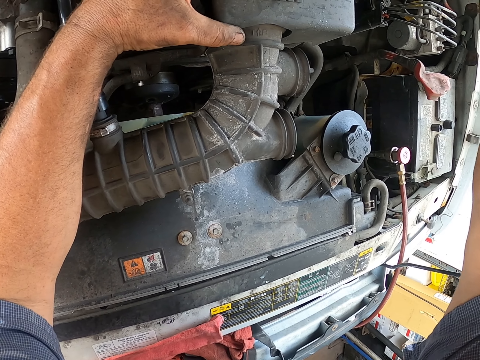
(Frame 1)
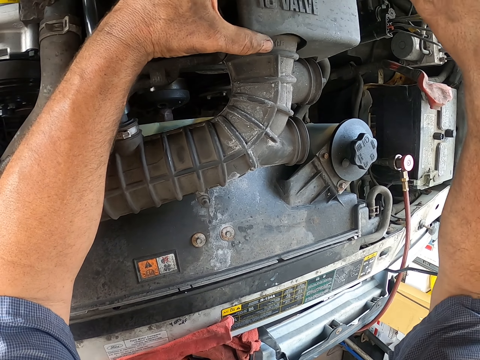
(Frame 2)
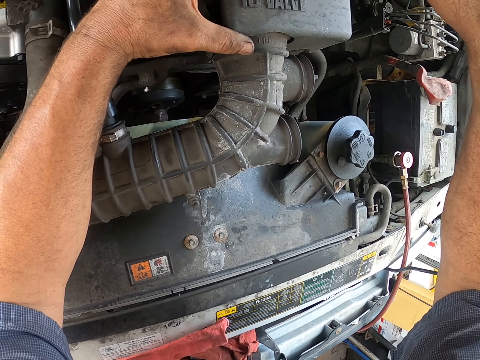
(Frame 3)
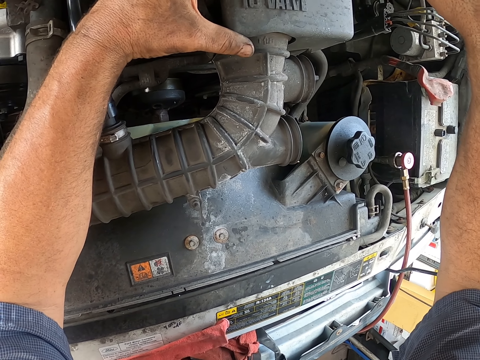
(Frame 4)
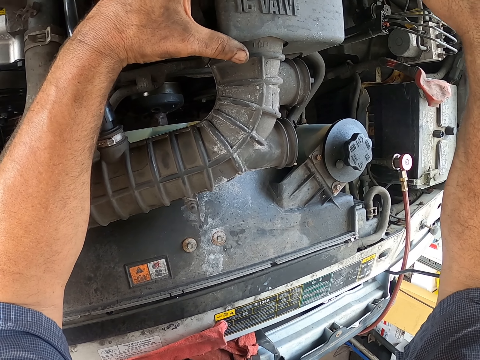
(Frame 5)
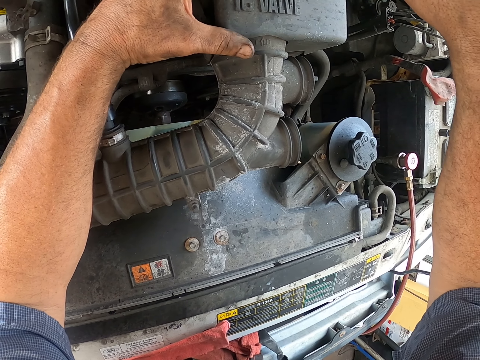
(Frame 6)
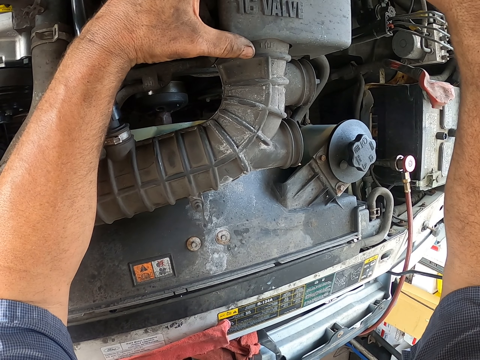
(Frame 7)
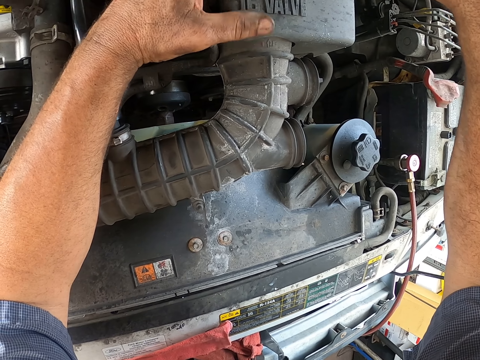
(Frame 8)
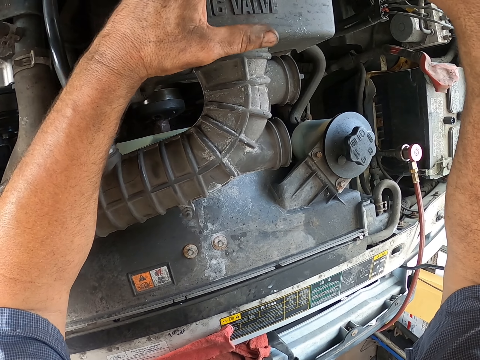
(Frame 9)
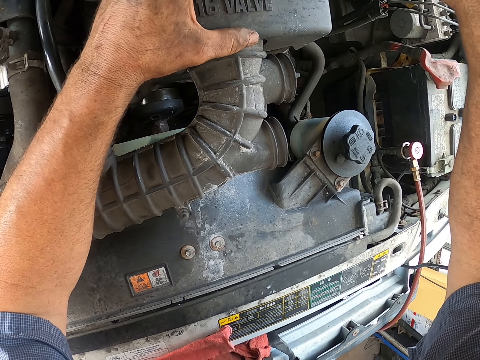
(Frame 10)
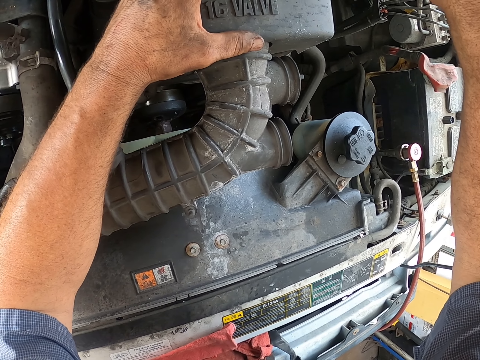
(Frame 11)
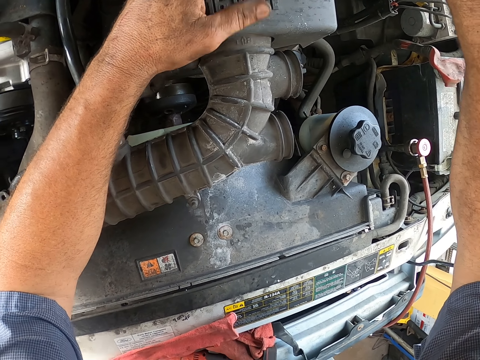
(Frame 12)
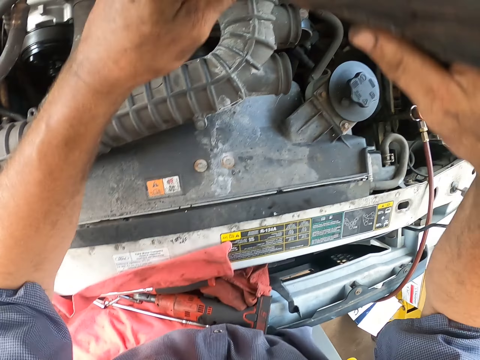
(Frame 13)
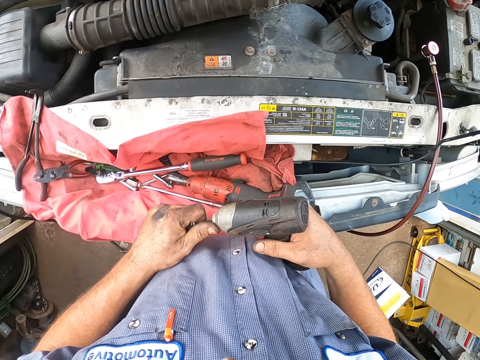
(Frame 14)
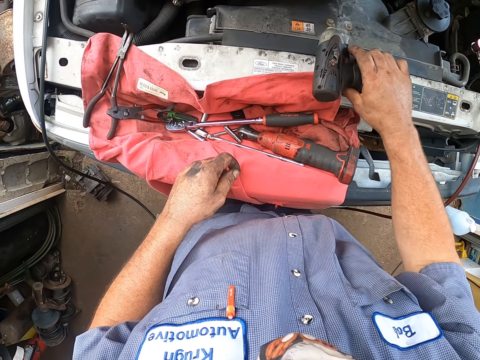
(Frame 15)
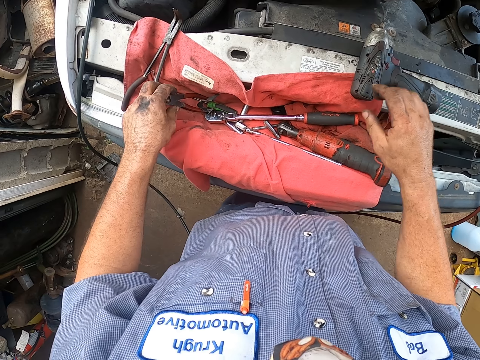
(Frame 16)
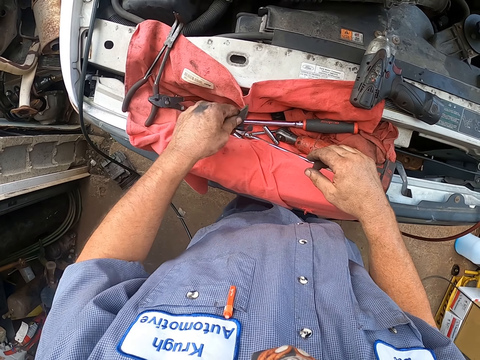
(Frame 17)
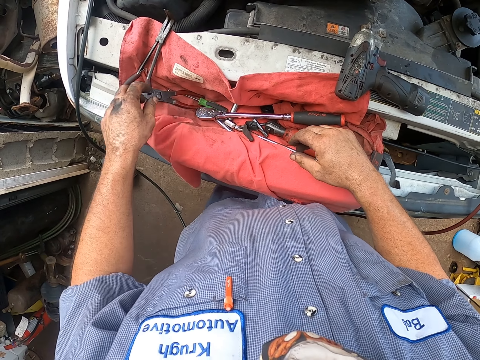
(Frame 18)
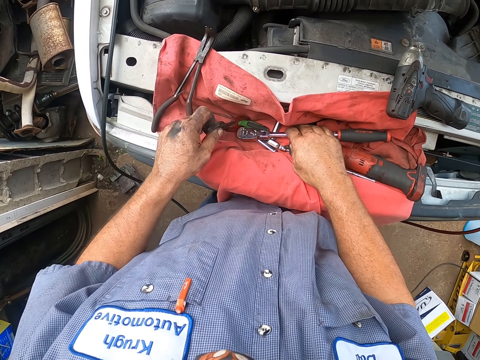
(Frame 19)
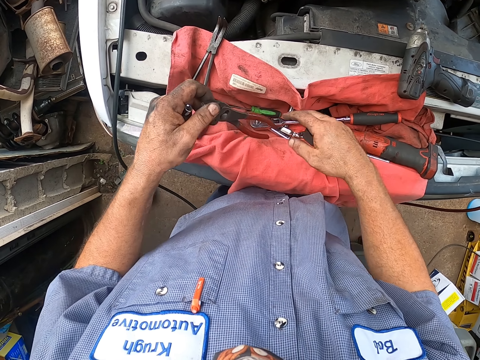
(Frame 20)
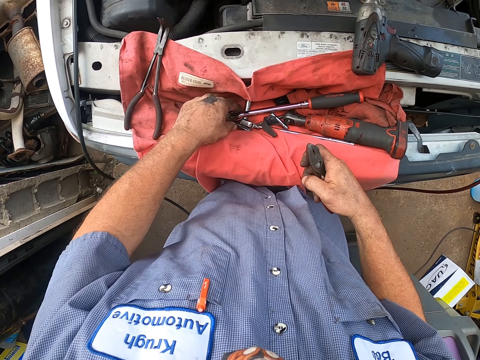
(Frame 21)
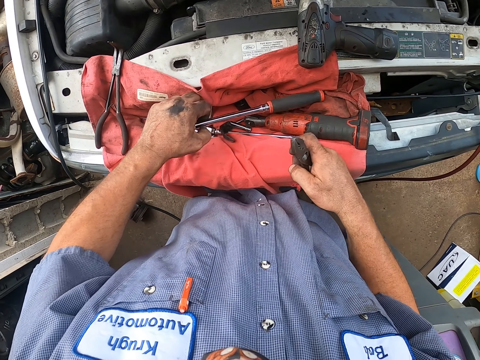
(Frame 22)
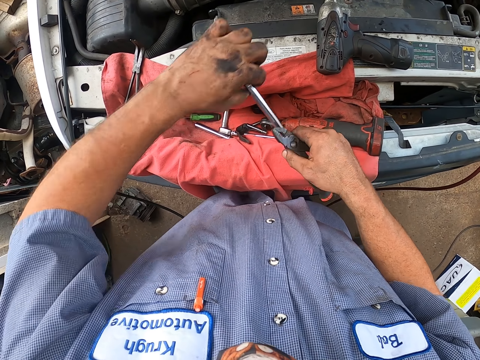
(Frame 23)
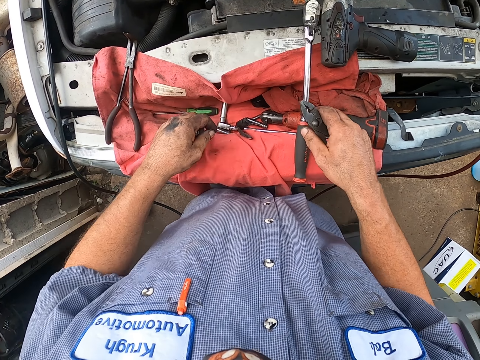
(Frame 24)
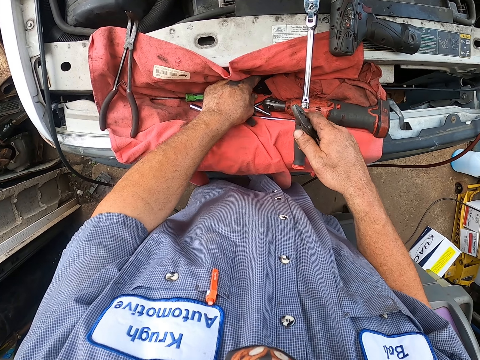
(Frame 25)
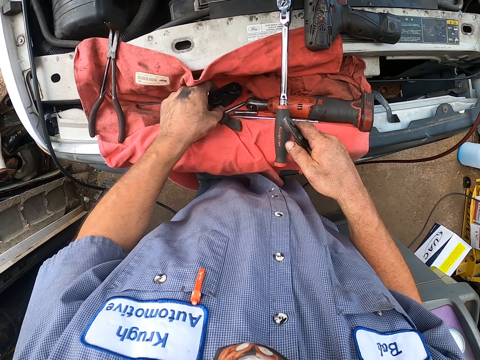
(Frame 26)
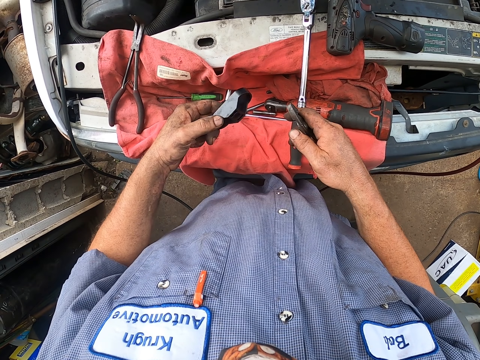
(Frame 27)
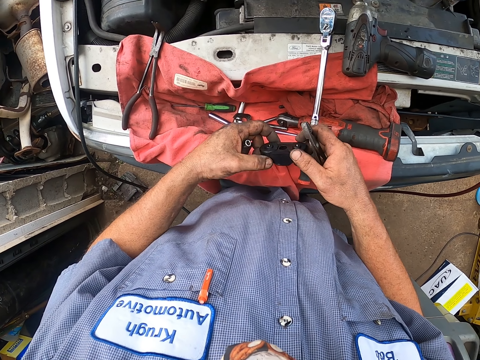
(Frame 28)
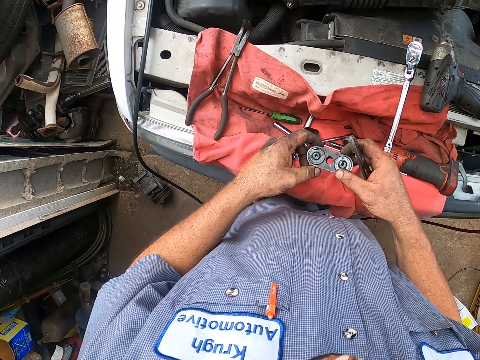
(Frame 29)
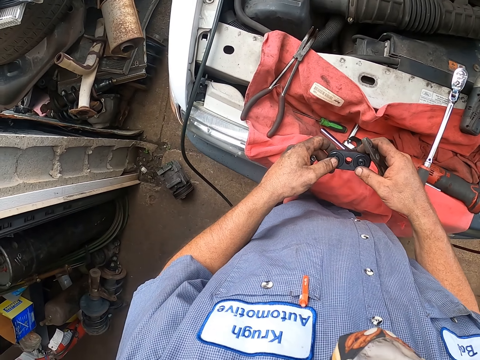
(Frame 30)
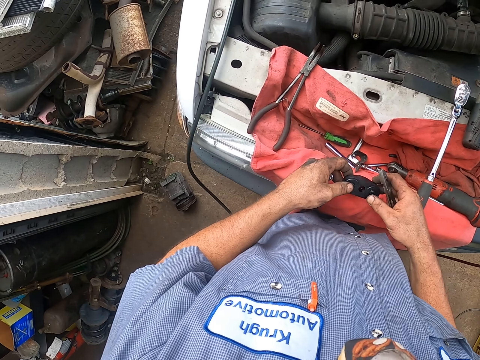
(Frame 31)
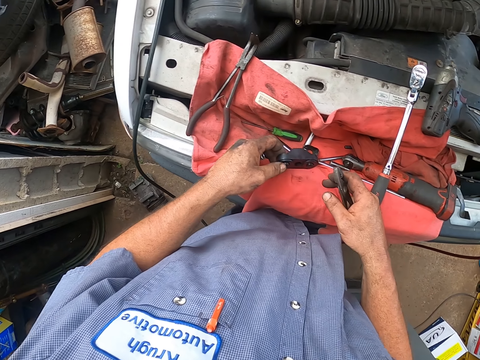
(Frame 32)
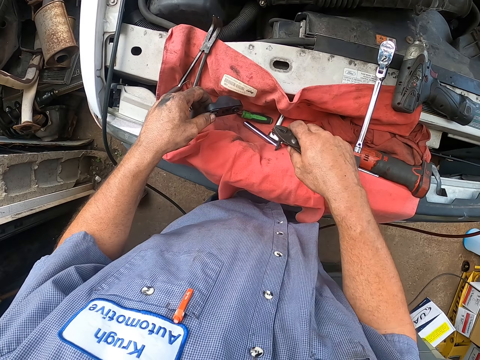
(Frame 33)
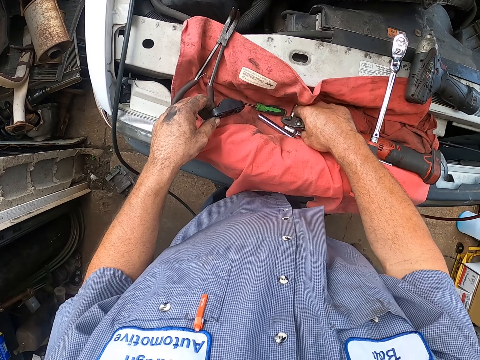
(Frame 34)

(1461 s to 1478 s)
The camera wearer tightens the pipe casing bolts with the drill. They disconnect the socket from the drill. They drop the drill on the bonnet. They drop the drill socket on the tools towel. They shift something on the tools towel. They pick the plier on the towel. They shift the plier to the right hand. They pick the socket wrench on the towel. They shift the wrench to the right hand. They drop the wrench on the bonnet. They pick the plastic case on the tools towel. They stare round at the casing.

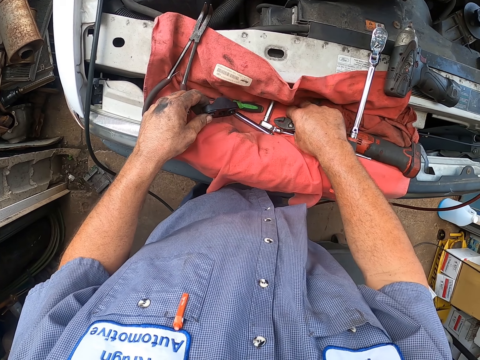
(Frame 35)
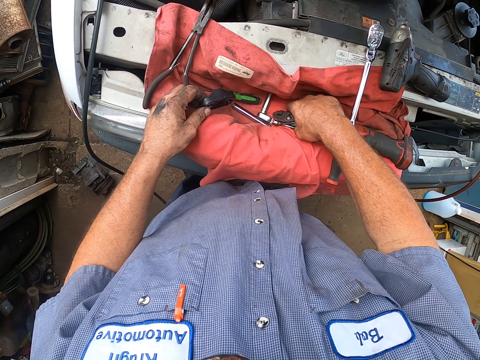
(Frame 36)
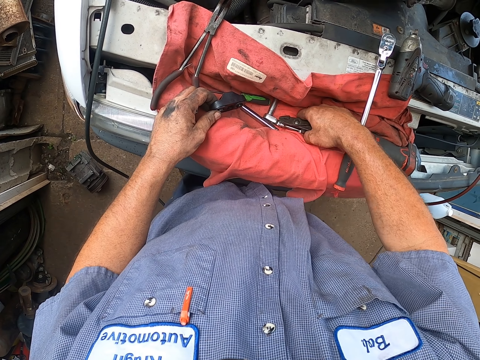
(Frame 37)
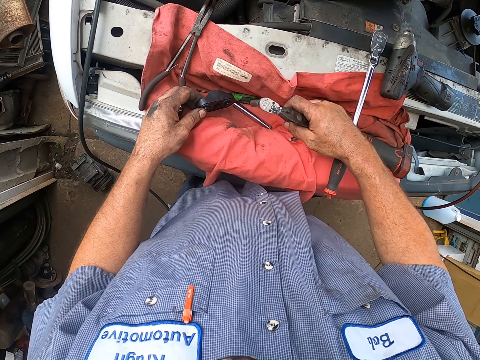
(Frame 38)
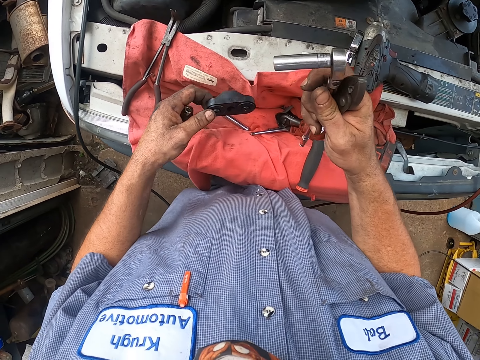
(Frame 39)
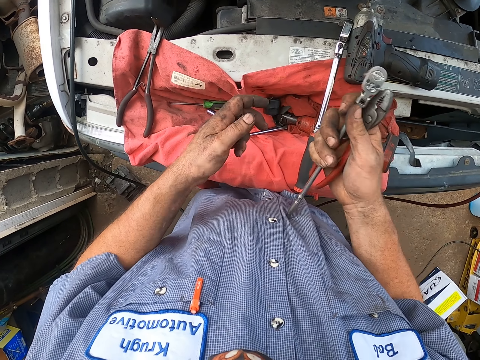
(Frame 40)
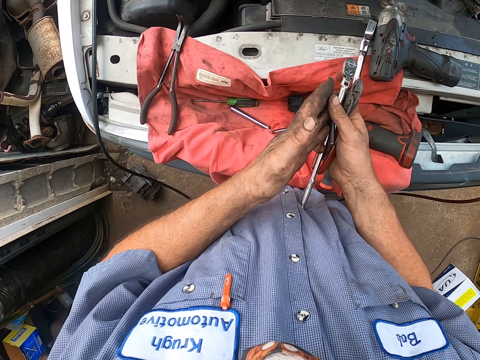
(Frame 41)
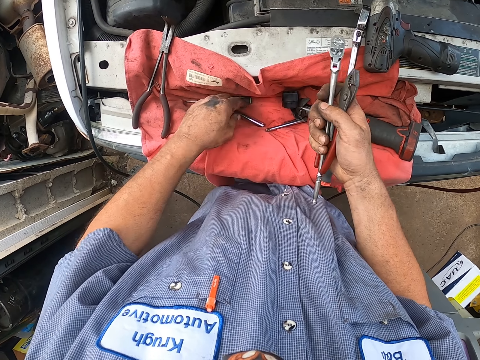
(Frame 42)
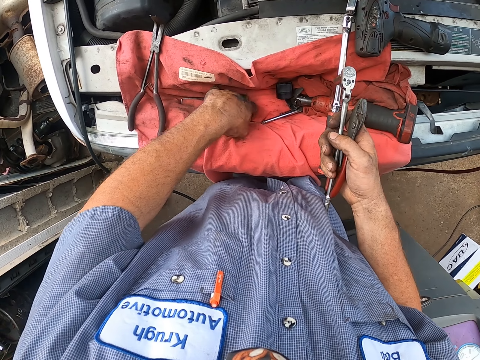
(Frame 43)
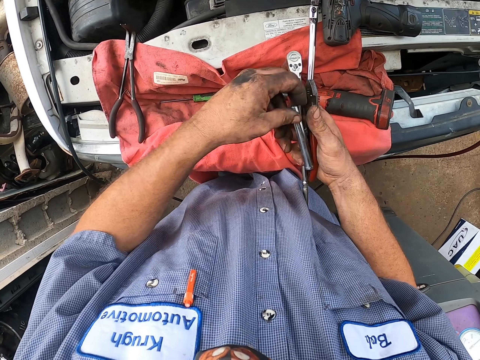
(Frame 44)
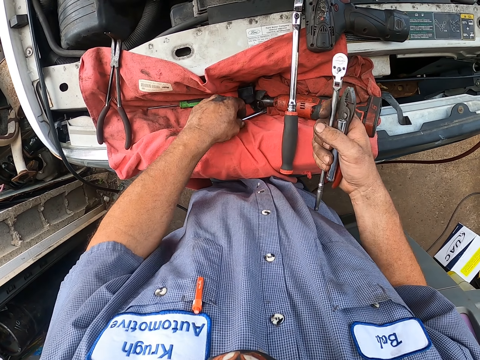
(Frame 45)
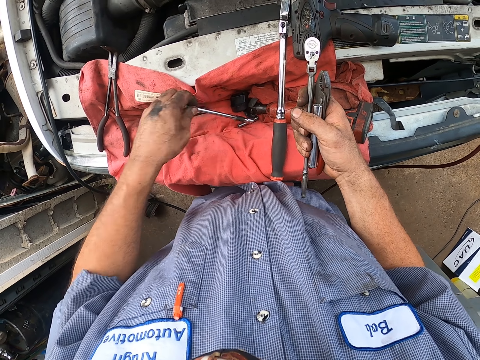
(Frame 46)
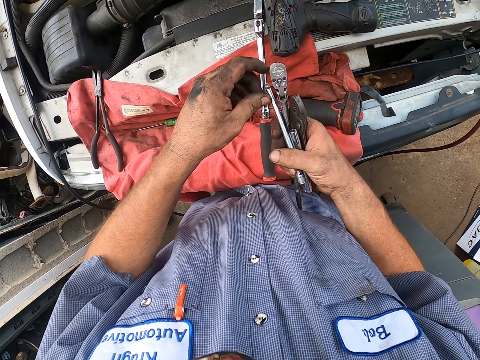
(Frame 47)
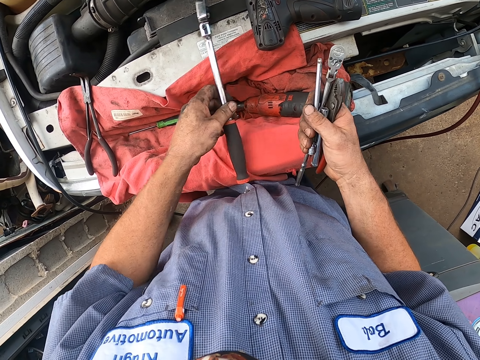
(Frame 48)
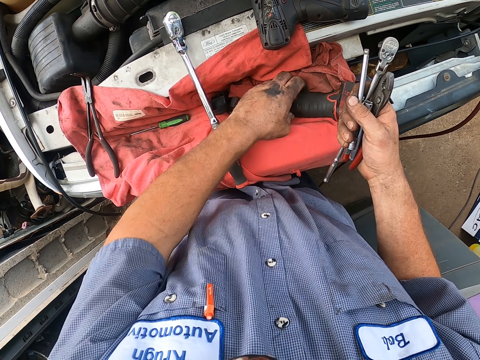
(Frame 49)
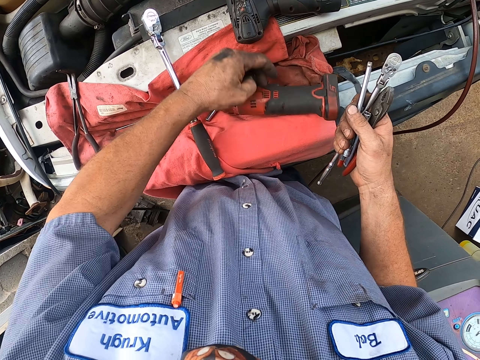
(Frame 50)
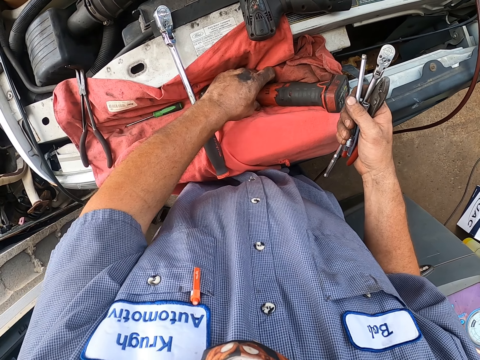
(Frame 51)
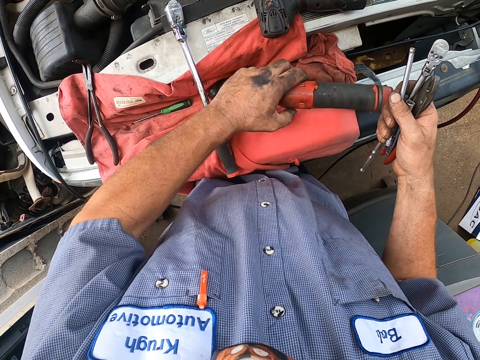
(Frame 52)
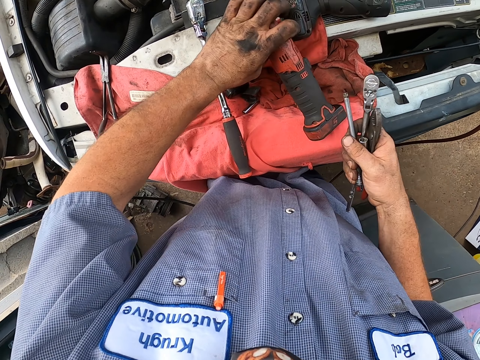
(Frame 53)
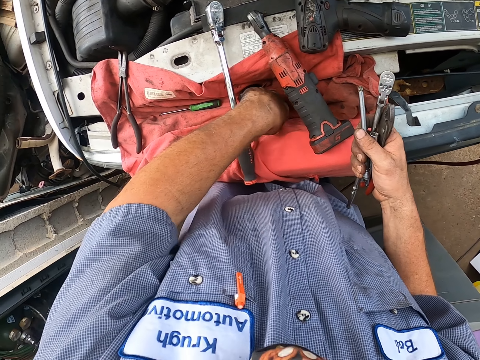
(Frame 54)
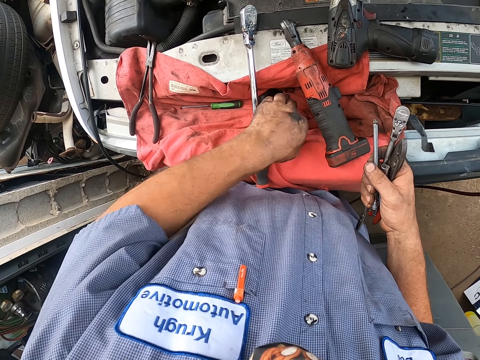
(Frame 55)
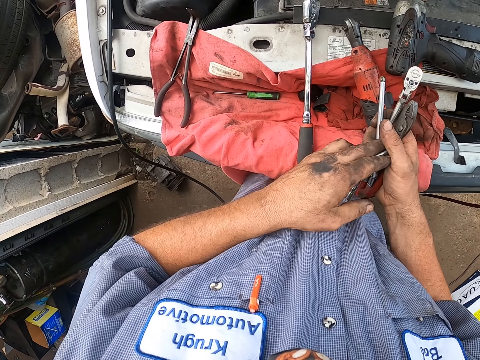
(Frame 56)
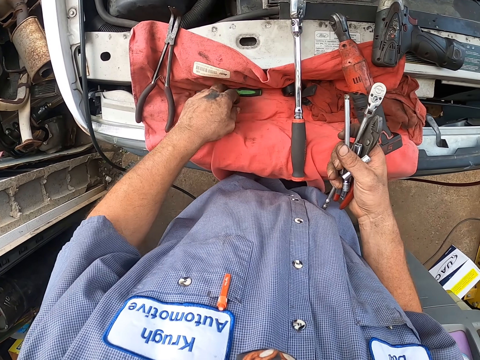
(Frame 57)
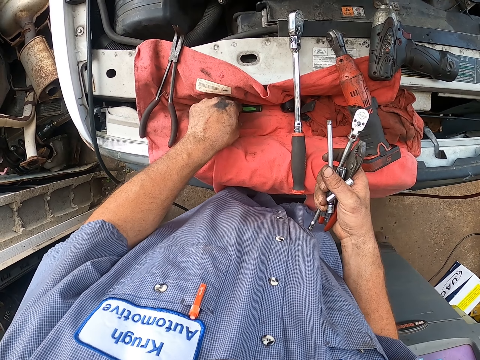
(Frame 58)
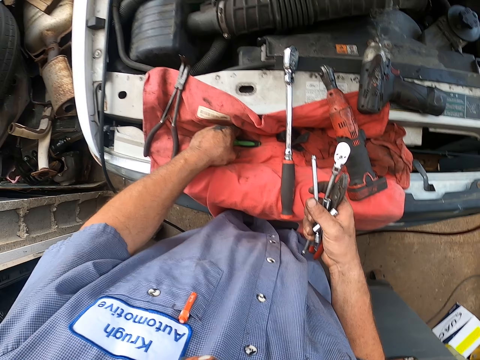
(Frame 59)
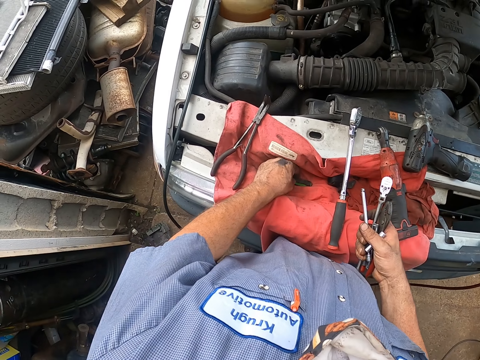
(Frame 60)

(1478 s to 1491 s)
The camera wearer picks the wrench on the towel. They drop the plastic case on the towel. They shift the drill socket in the left to the right hand. They pick the socket on the towel. They shift the socket to the right hand. They pick the wrench handle on the towel. They shift the handle to the right hand. They shift the wrench on the car bonnet. They pick an air ratchet. They position the electric wrench on the bonnet. They pick a socket on the towel. They shift the socket to the right hand. They pick a screw on the towel.
